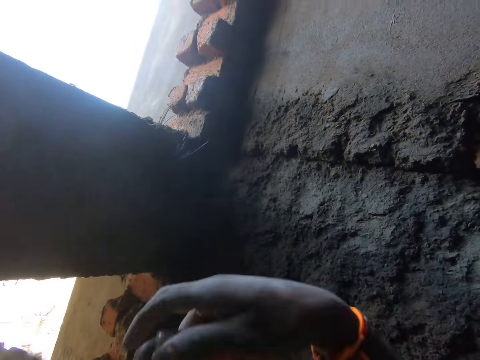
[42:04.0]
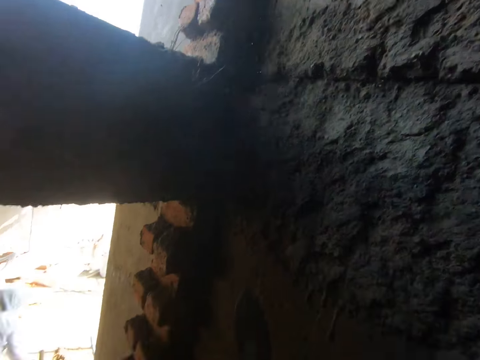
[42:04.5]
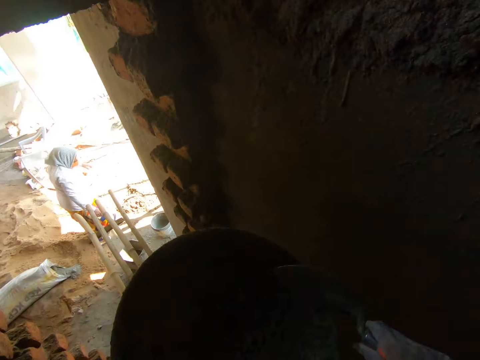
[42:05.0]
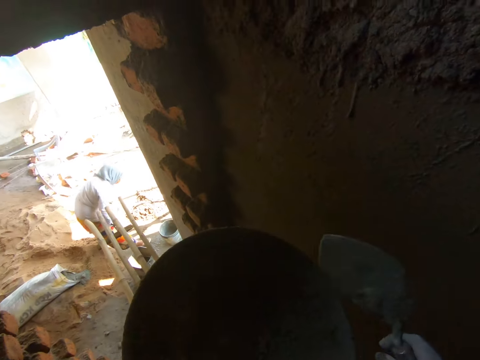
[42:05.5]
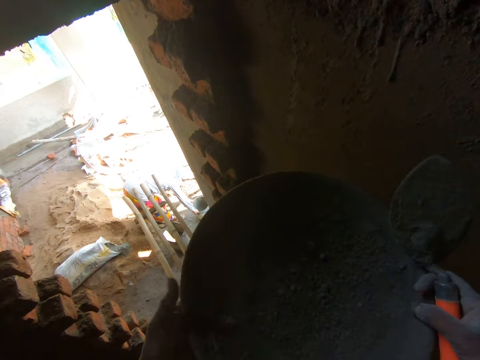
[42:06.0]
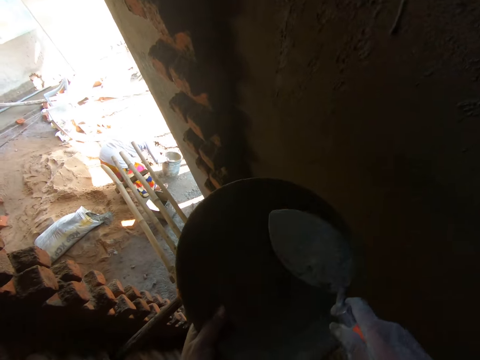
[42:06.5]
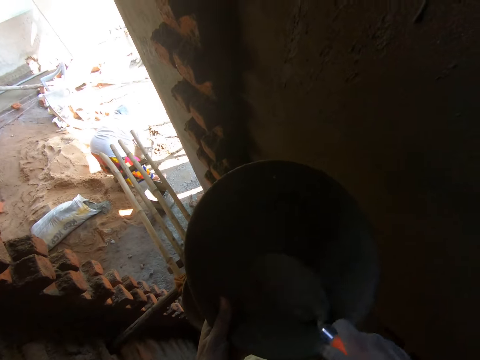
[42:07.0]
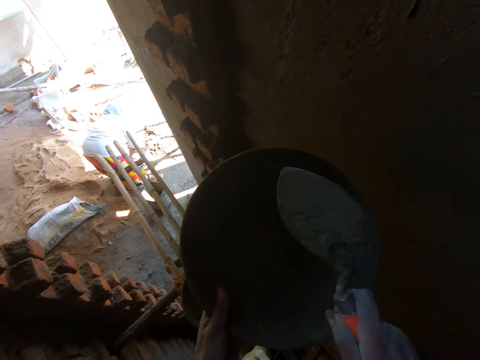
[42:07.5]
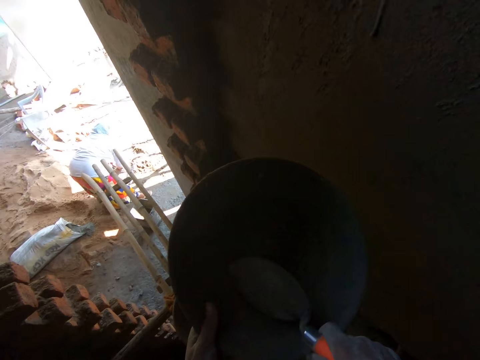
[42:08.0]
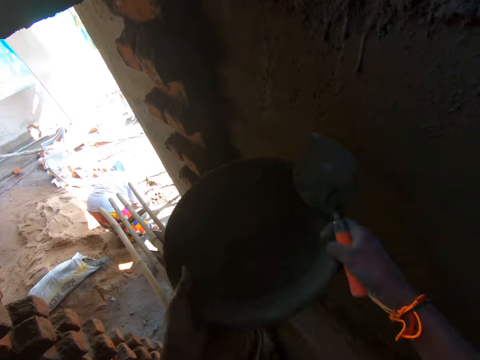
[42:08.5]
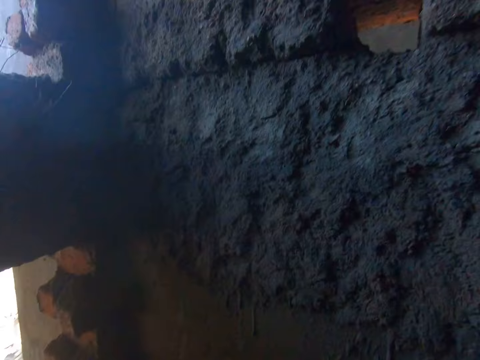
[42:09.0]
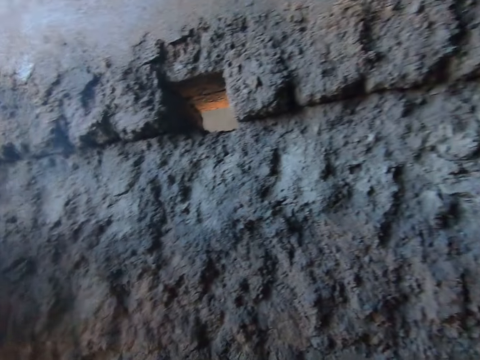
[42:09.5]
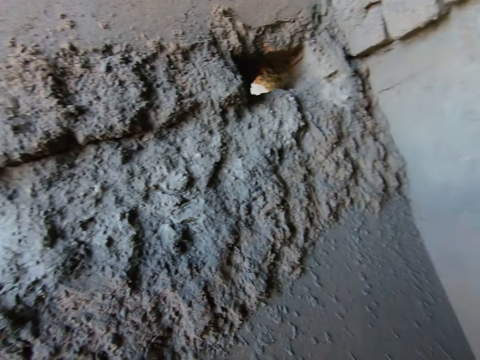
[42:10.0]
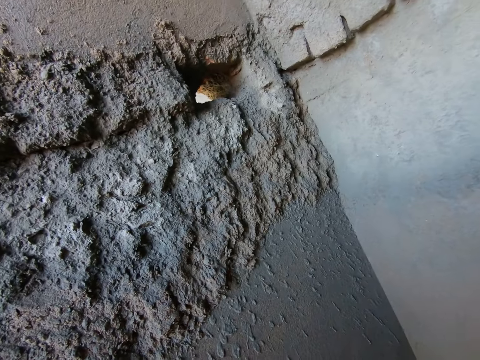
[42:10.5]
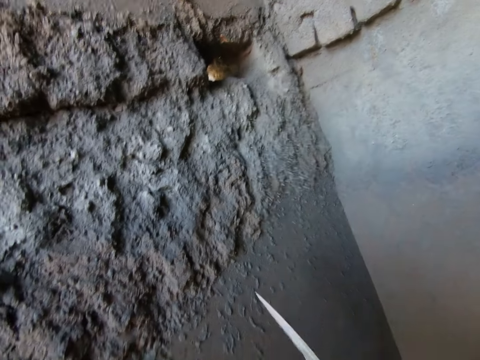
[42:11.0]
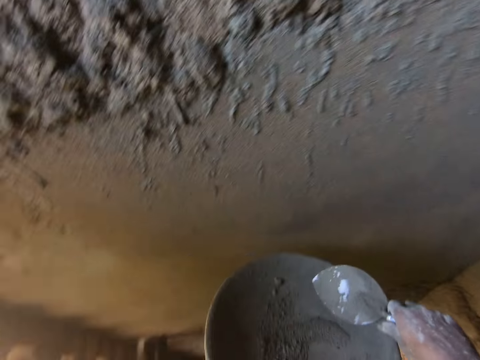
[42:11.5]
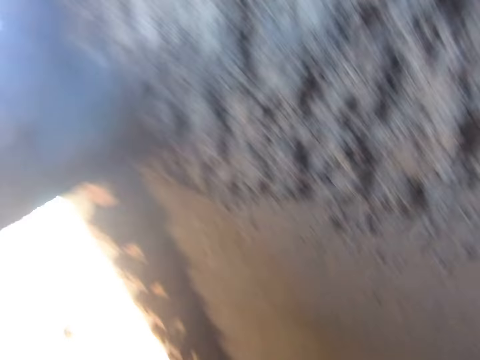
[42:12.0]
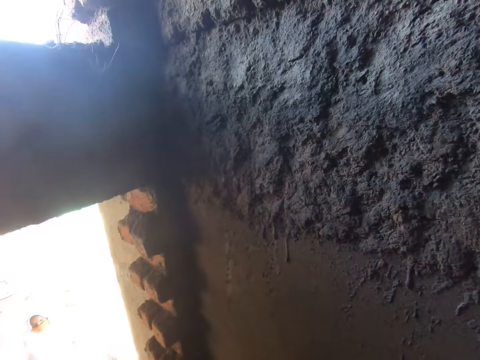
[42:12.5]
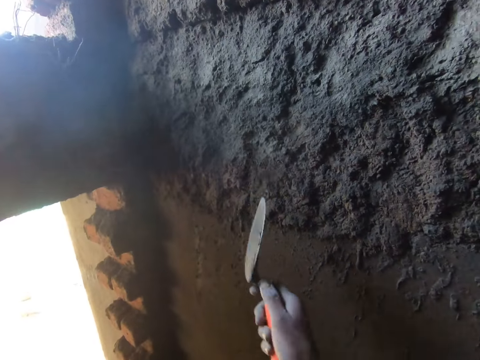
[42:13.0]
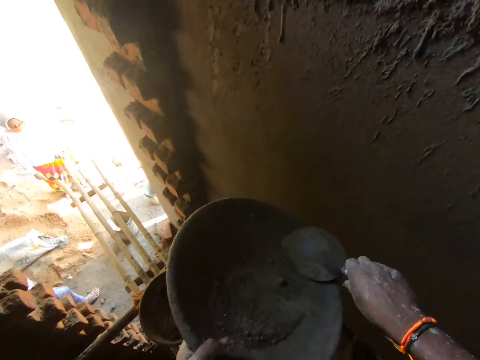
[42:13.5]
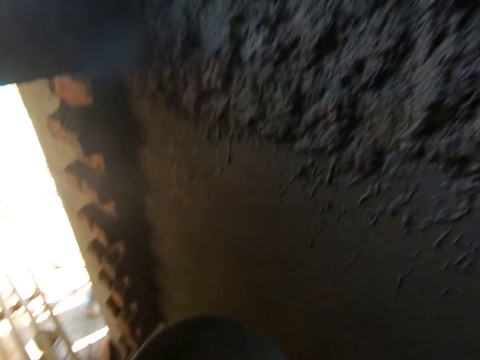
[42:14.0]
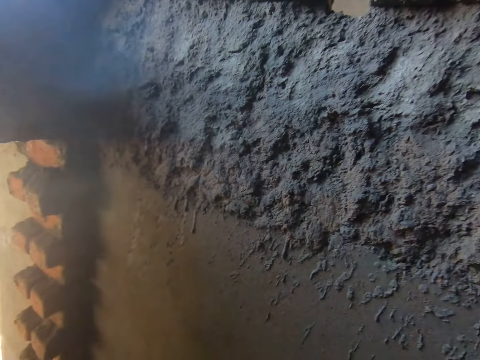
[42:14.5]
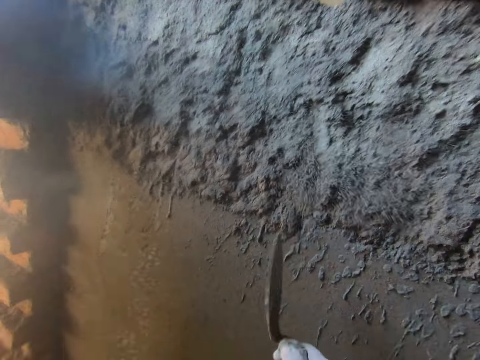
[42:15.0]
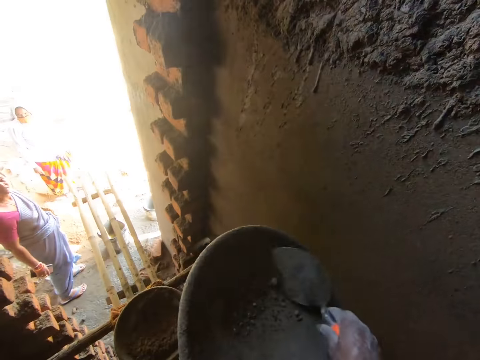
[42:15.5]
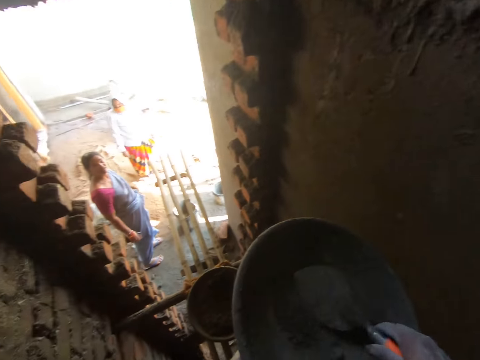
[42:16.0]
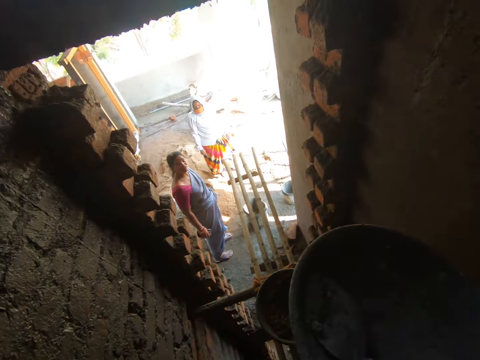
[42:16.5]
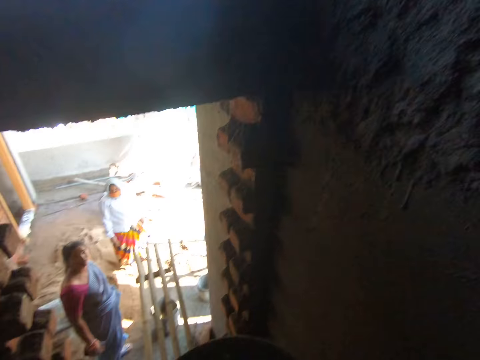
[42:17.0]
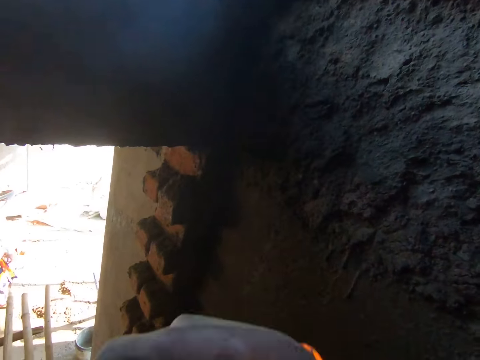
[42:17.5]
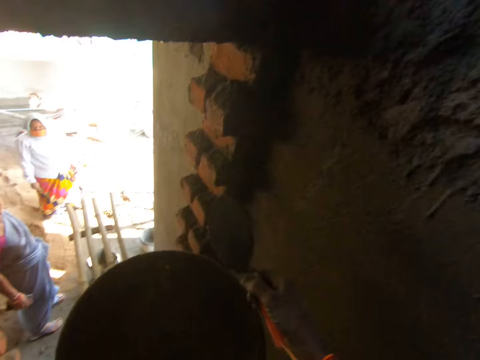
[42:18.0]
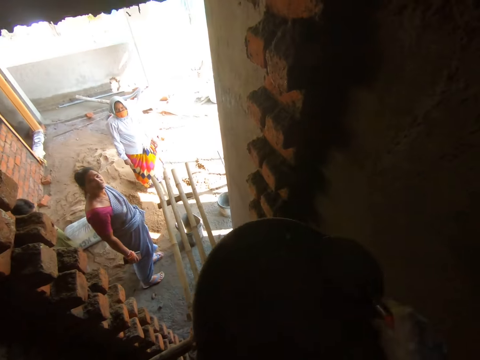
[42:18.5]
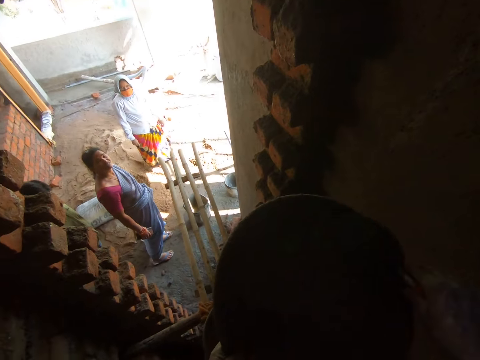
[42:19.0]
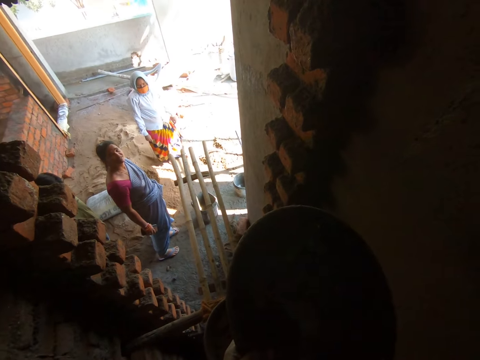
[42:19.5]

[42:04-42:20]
The camera wearer pastes the dry mortar on the wall with the hand trowel in his right hand. He hits the head pan with the hand trowel in his right hand. A woman carries a bucket from the floor with both hands. The camera wearer shakes the head pan with both hands. He scoops the dry mortar. He pastes the dry mortar on the wall with the hand trowel in his right hand. He takes the dry mortar from the head pan with the hand trowel in his right hand. He pastes the dry mortar on the wall with the hand trowel in his right hand. He takes the dry mortar from the head pan with the hand trowel in his right hand. Another woman interacts with the camera wearer. The camera wearer pastes the dry mortar on the wall with the hand trowel in his right hand. He scrapes the head pan with the hand trowel in his right hand. He takes the dry mortar from the head pan with the hand trowel in his right hand. He talks to a lady. The lady talks to the camera wearer. The camera wearer throws the dry mortar on the wall.

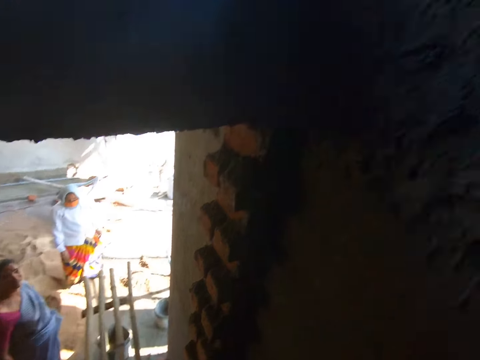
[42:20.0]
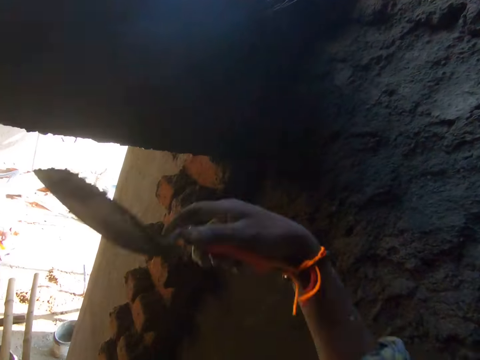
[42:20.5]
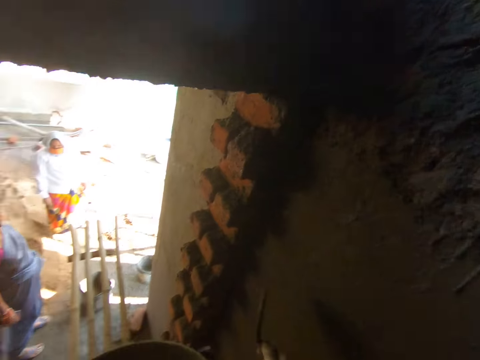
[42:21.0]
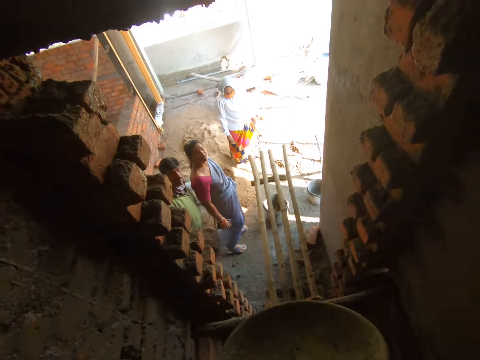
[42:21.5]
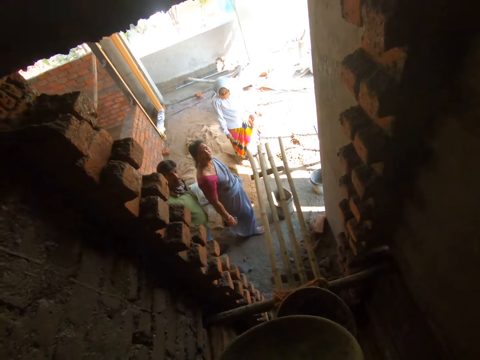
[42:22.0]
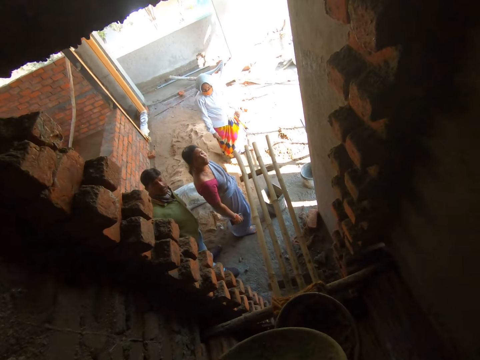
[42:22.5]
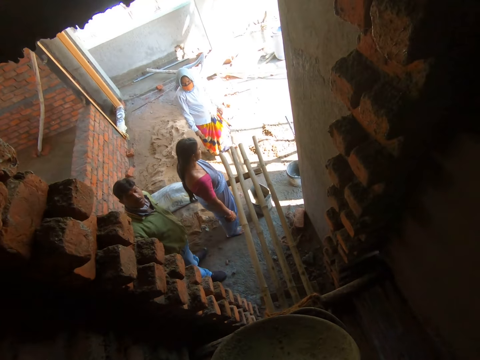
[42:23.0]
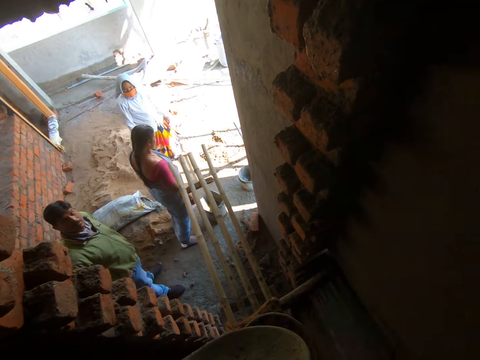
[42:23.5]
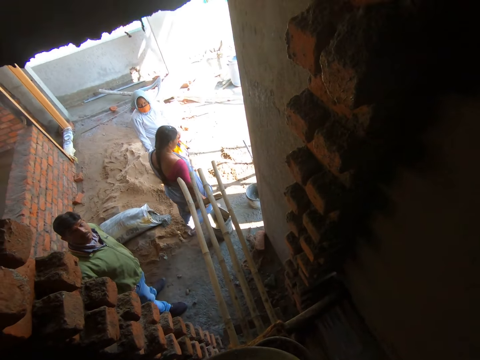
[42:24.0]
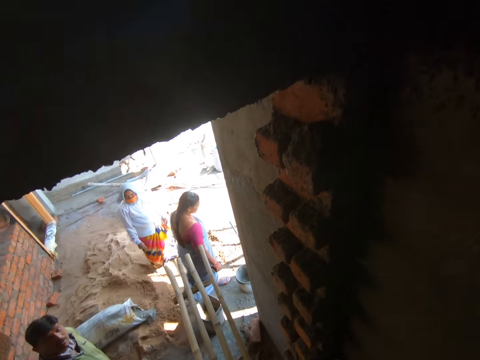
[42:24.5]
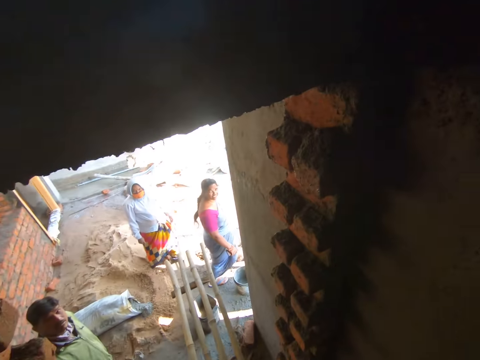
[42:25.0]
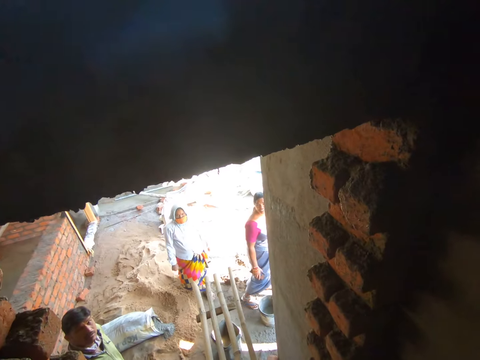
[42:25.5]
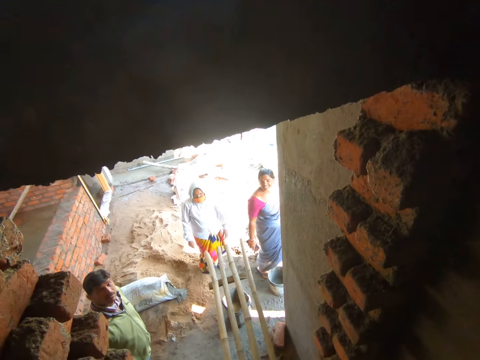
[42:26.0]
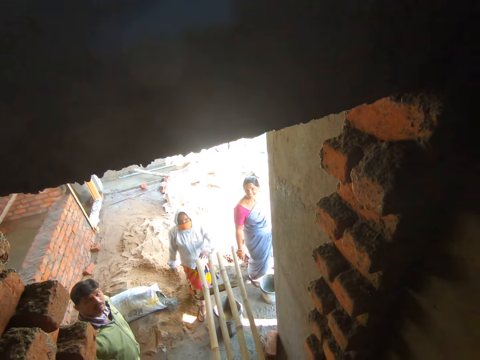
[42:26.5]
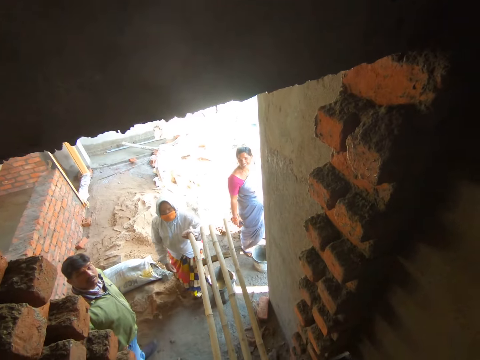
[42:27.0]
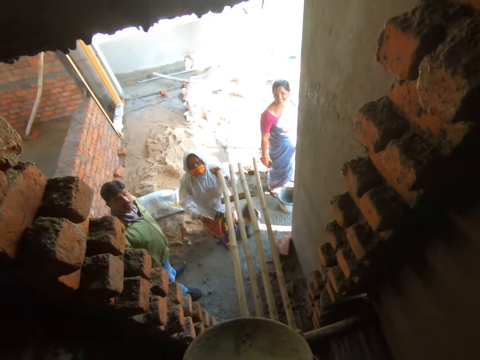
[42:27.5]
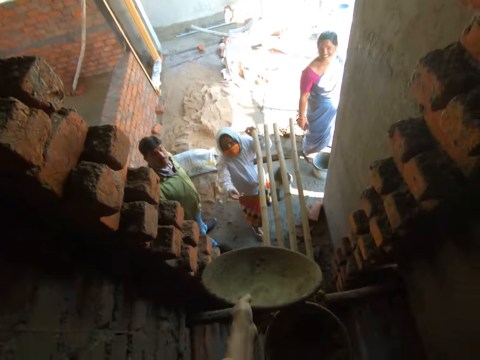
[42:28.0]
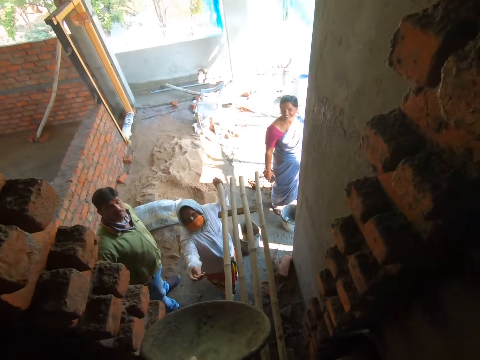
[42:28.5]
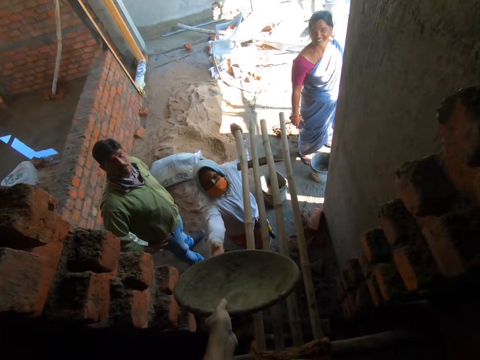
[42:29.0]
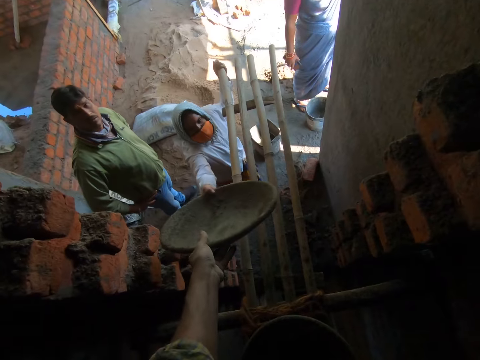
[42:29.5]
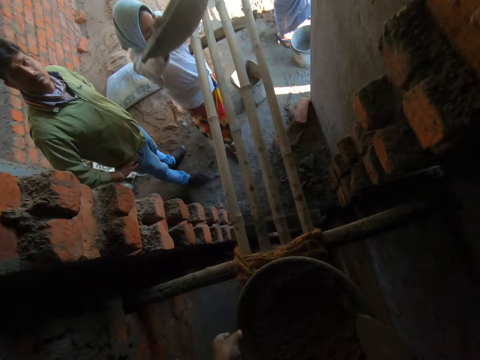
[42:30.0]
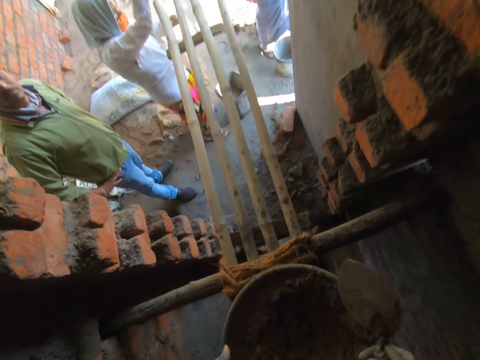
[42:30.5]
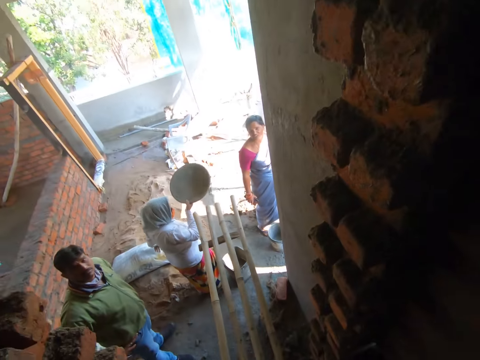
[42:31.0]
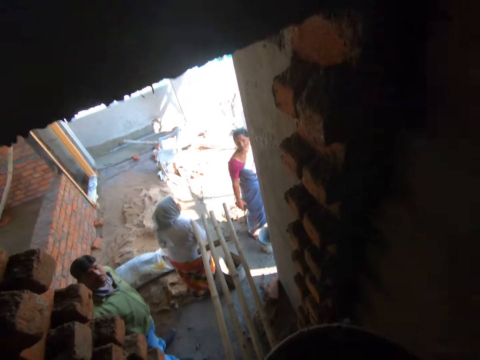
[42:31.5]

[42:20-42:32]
The camera wearer scoops dry mortar. They throw the dry mortar on the wall. A lady moves around and talks to the camera wearer. The camera wearer talks to the lady. Another lady moves around. The other lady collects the head pan or mortar pan from the camera wearer with her right hand. The camera wearer hands the mortar pan to the other lady. They carry the head pan from the scaffolding with both hands.
